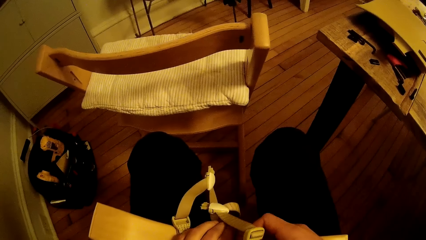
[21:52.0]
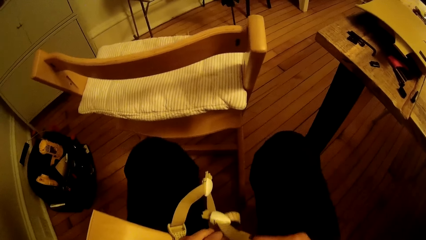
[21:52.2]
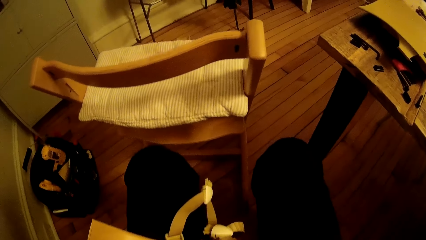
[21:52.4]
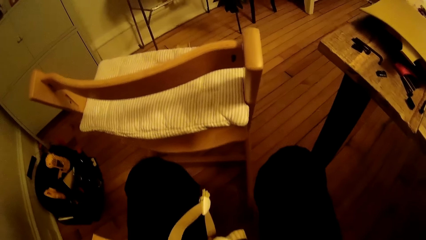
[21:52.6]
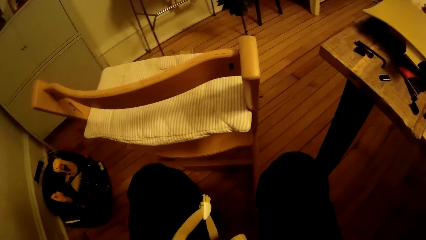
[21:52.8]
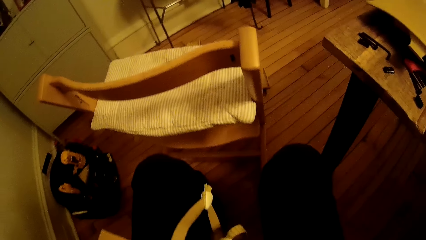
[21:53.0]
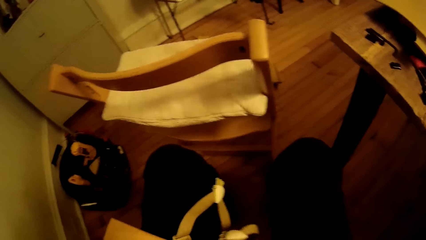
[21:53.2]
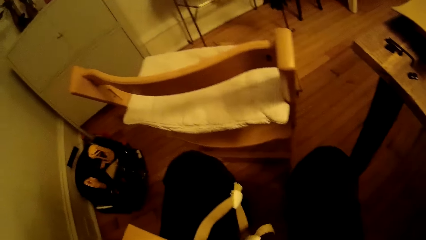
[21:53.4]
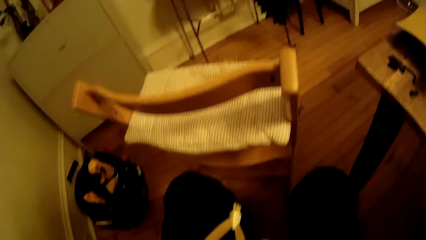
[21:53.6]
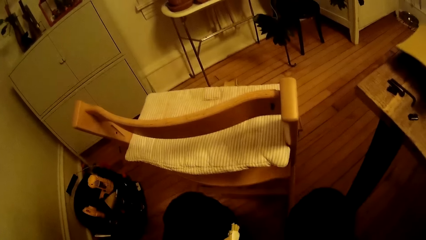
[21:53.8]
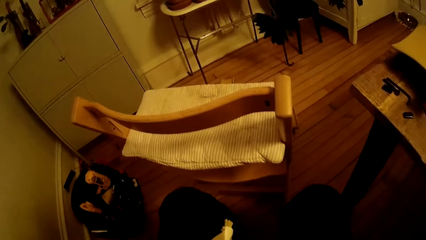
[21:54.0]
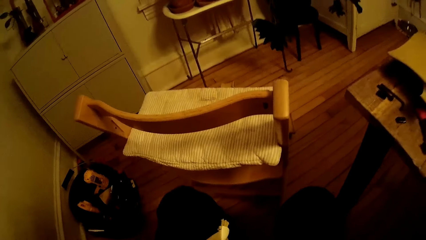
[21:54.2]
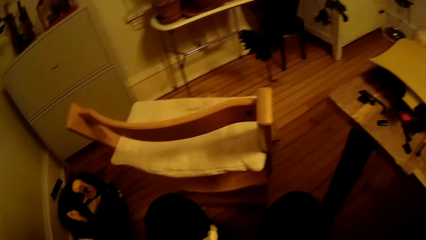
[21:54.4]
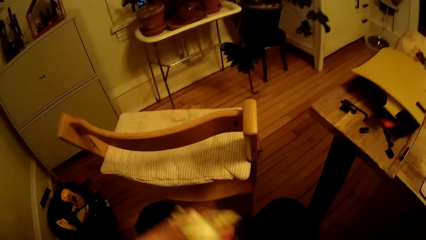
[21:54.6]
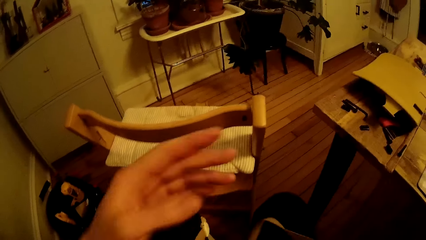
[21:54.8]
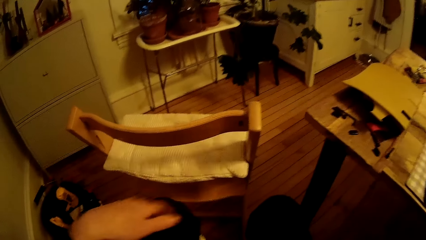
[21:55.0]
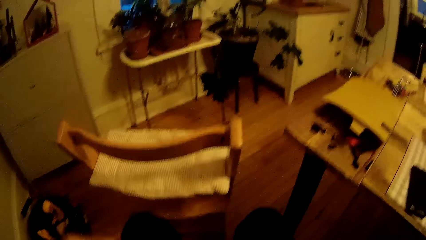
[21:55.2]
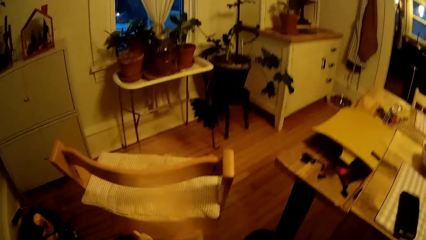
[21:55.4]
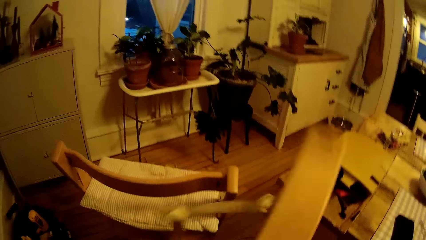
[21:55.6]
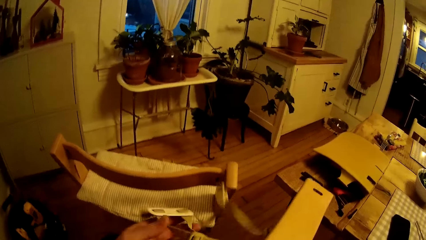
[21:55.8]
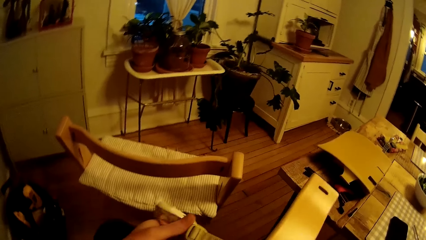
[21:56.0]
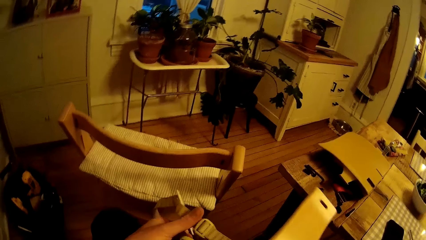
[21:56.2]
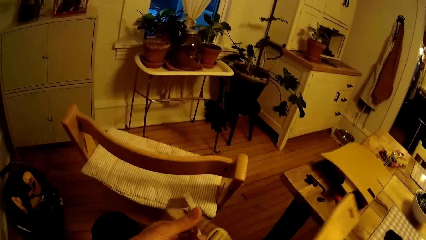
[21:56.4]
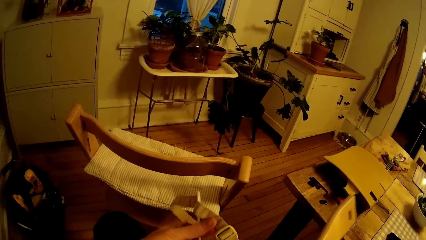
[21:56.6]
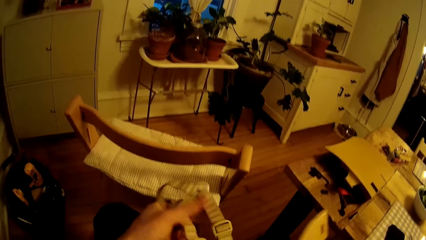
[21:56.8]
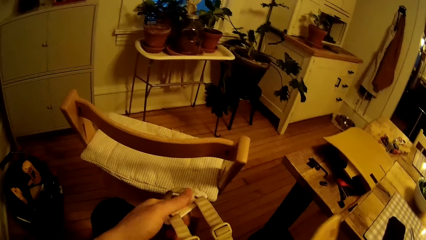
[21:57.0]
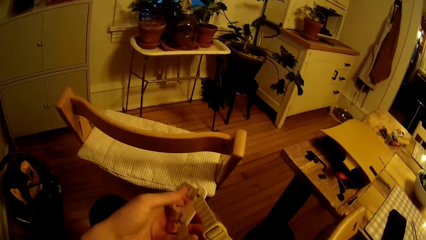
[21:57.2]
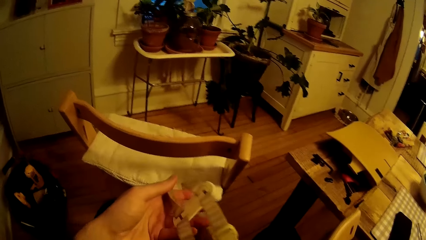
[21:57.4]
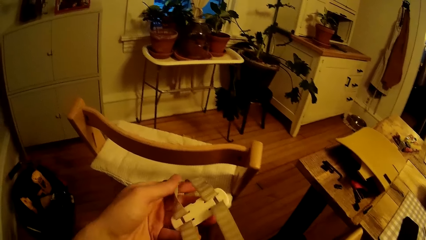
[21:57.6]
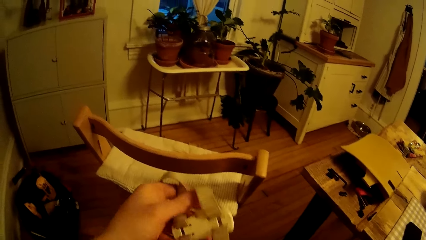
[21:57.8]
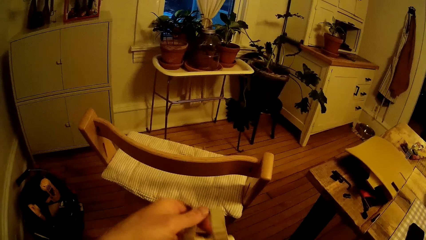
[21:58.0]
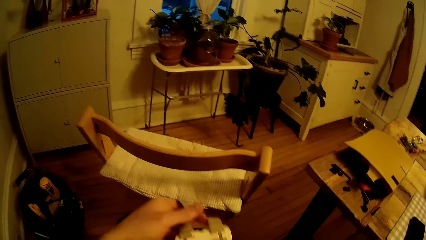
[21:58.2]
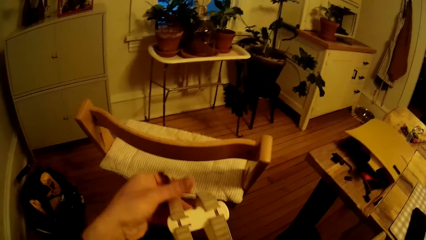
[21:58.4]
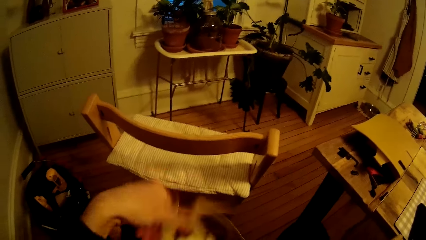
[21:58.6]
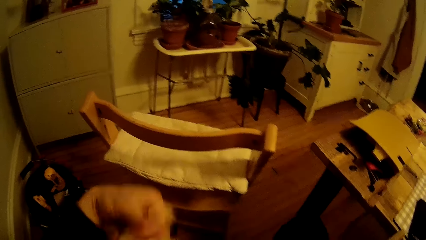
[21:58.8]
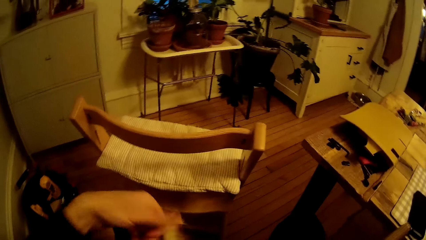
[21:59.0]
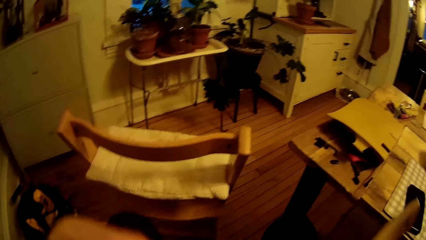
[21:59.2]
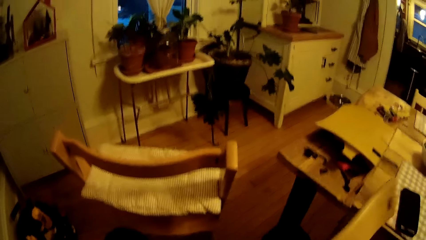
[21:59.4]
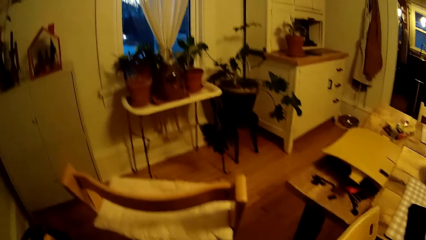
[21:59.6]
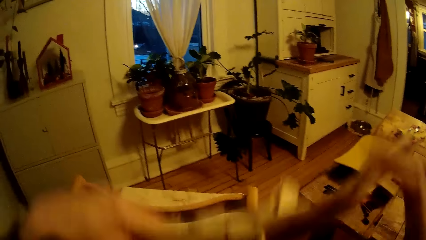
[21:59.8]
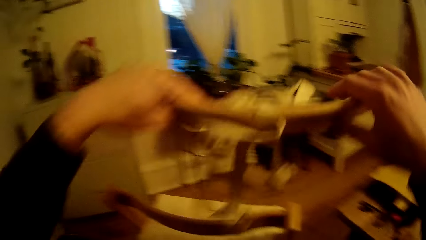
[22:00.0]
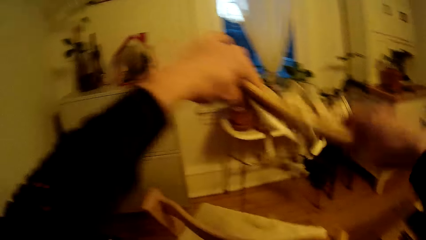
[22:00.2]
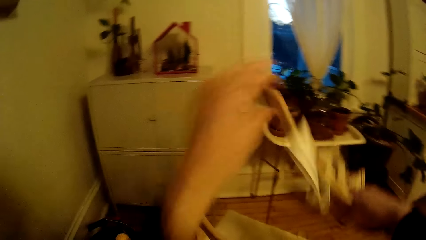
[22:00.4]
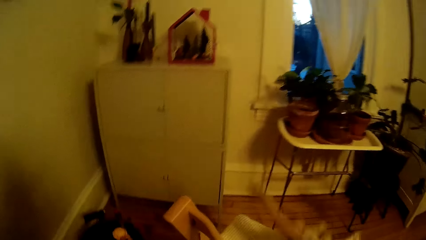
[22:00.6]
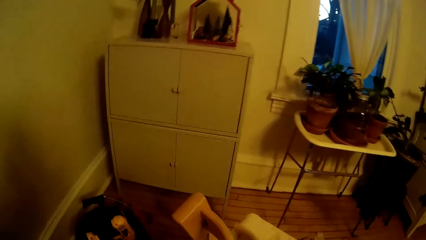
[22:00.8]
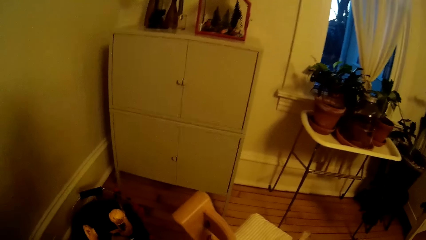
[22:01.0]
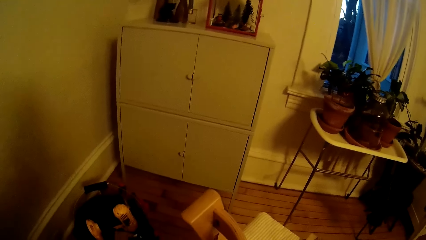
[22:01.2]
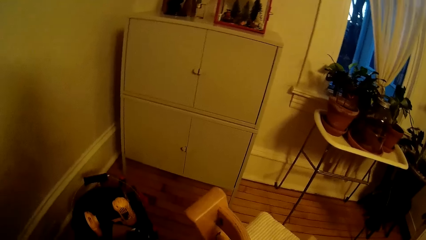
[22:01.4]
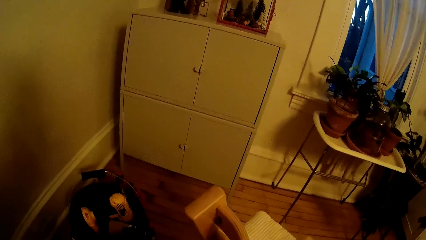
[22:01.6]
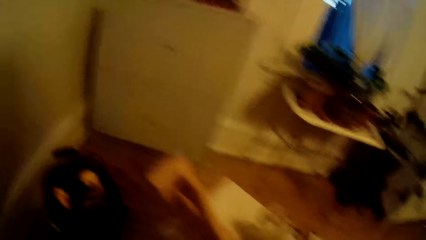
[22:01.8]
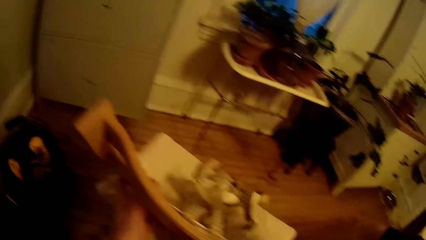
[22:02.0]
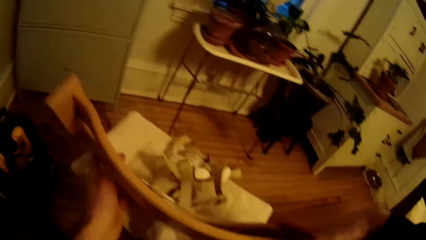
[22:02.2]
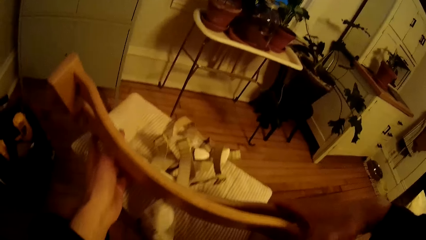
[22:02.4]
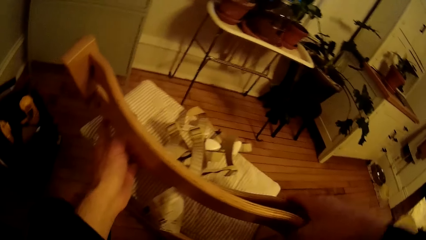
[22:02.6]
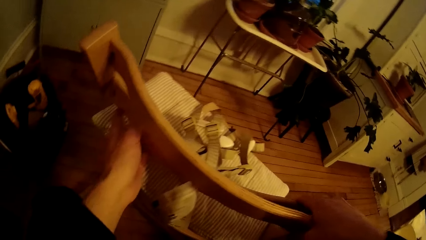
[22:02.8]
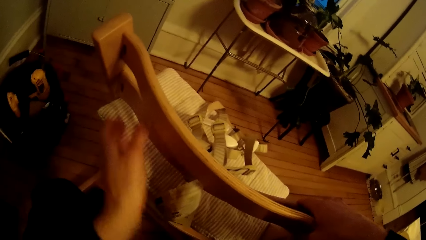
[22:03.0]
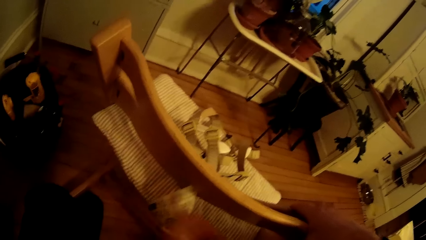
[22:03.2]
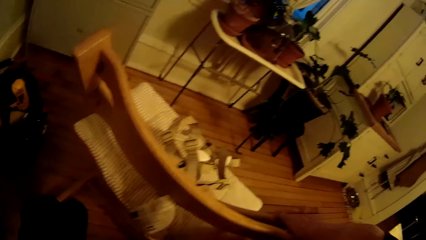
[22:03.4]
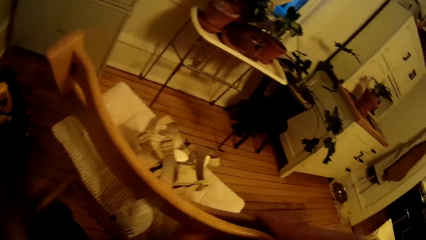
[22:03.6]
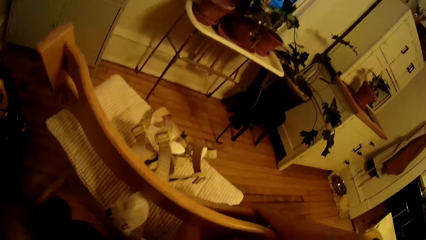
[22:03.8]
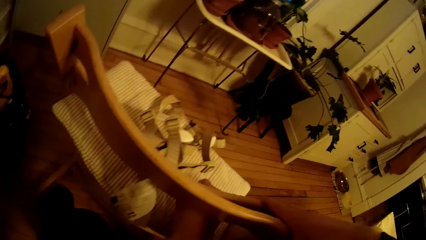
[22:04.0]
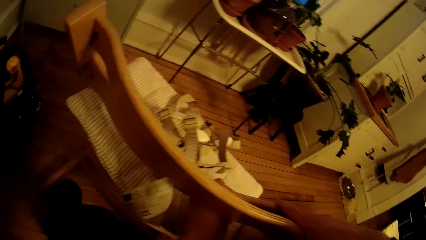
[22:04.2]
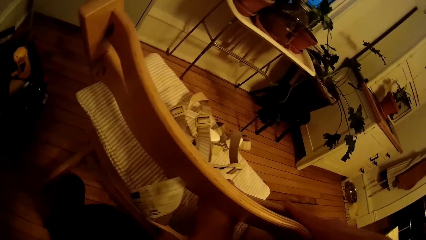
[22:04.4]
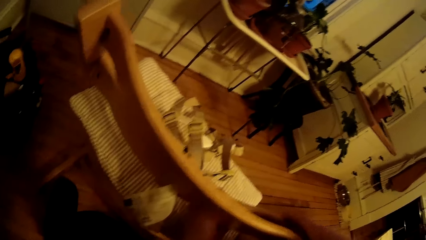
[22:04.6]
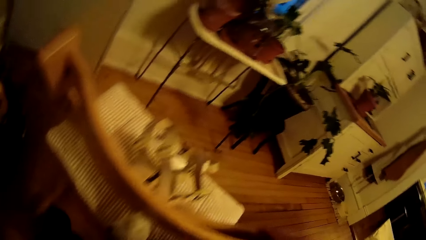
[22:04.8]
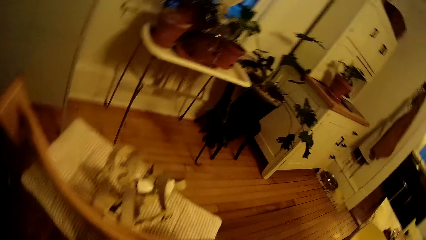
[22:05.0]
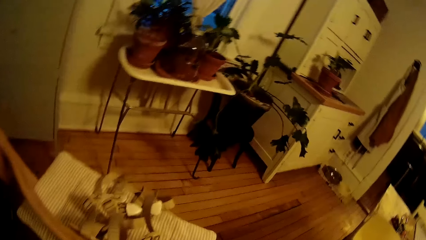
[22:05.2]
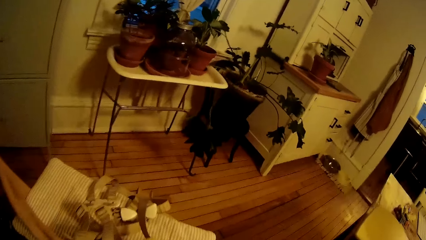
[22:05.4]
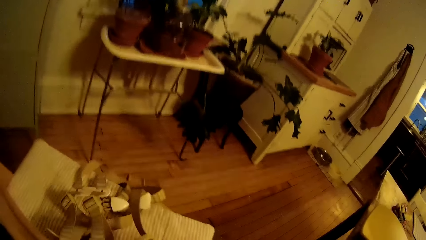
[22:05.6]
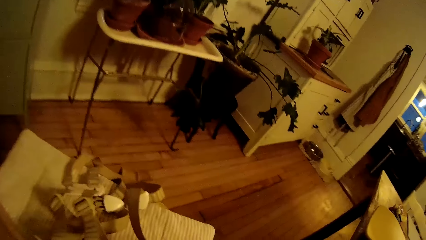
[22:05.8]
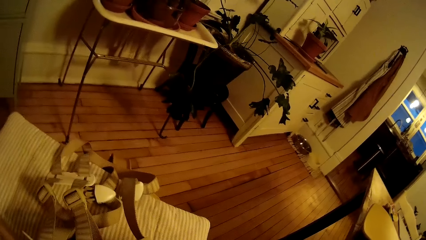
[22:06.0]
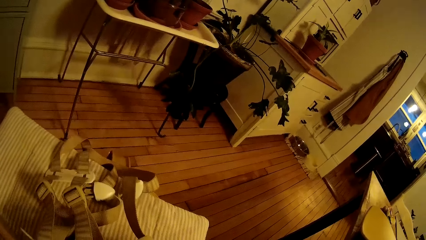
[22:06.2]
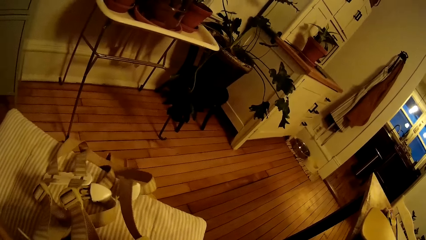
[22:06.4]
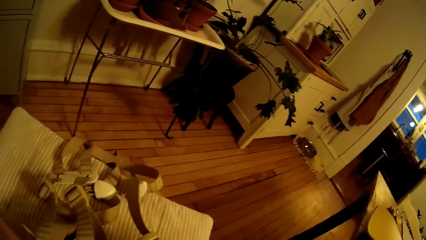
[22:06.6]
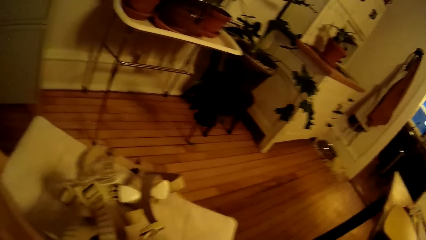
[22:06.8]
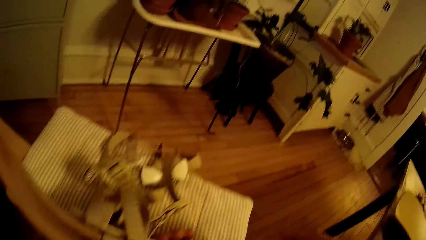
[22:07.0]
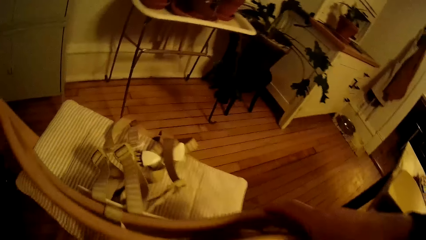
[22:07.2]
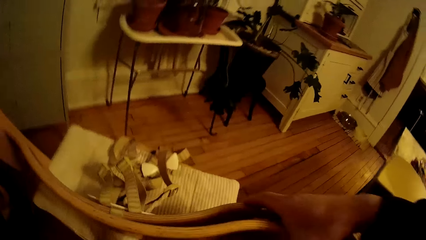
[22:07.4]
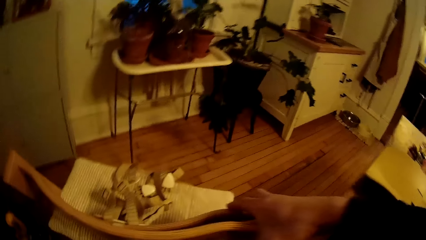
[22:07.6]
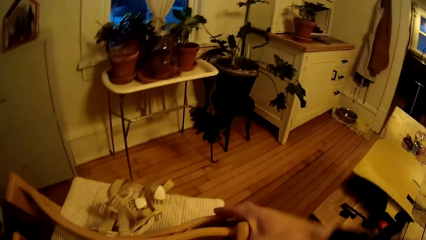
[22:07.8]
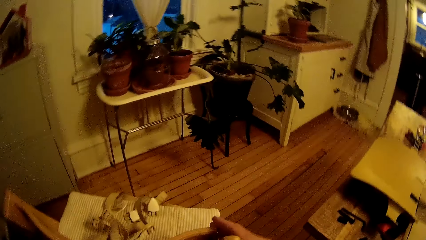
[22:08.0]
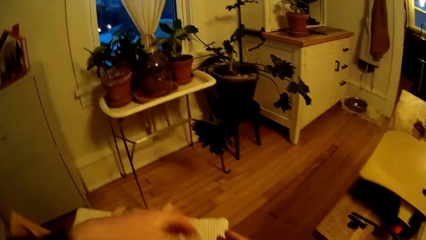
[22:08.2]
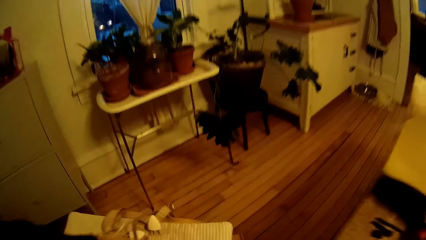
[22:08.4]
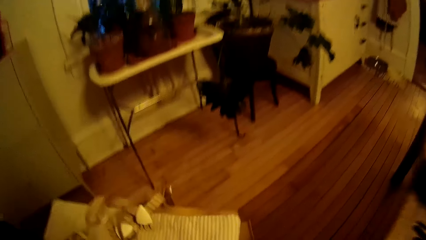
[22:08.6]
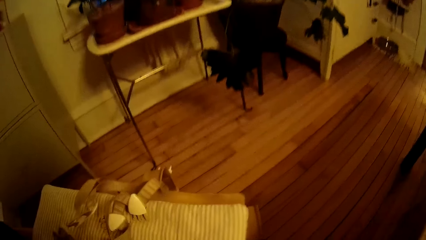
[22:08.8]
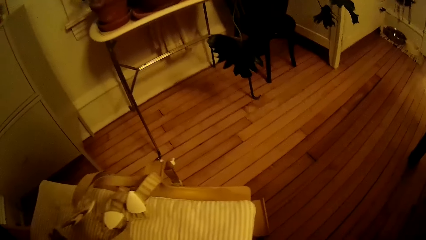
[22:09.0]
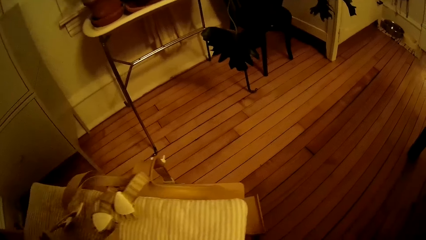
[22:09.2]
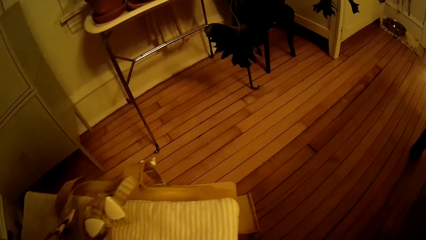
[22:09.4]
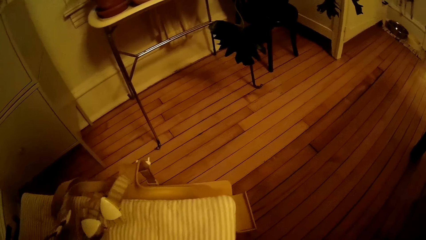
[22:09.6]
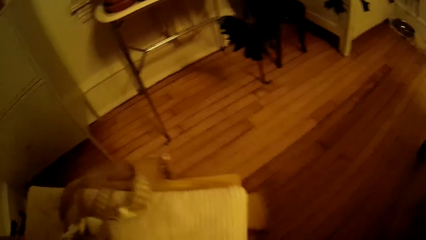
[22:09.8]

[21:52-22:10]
The camera wearer lifts a hand. He flips the wood with his right hand. He lifts the wood. He holds the belt. He drops the belt. He lifts the wood. He drops the wood. He places the wood with the buckle on a chair. He removes his hand from the chair. He touches the chair. He moves the belt. He moves his hand to the chair.
